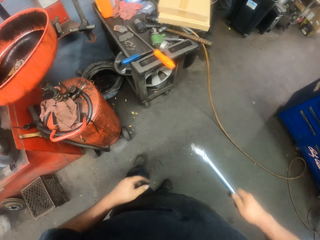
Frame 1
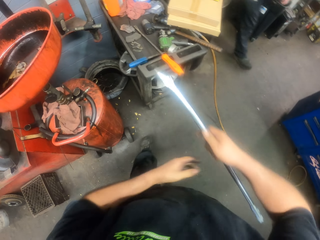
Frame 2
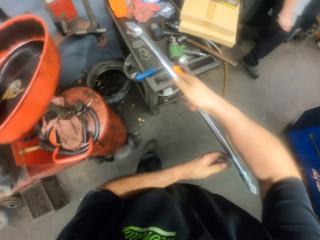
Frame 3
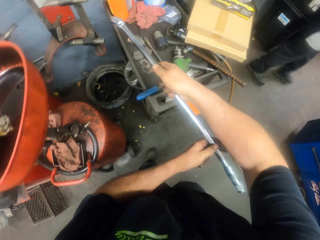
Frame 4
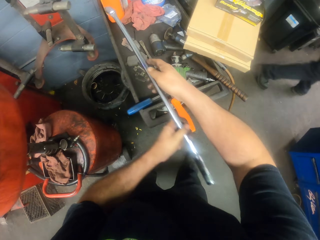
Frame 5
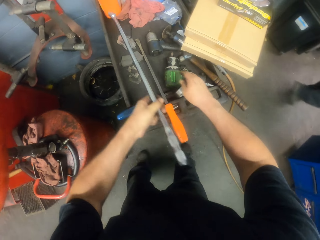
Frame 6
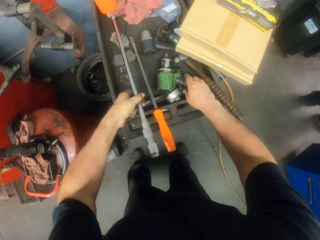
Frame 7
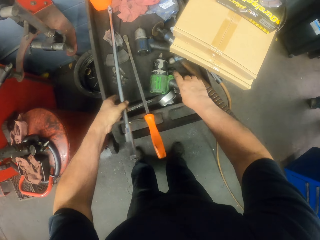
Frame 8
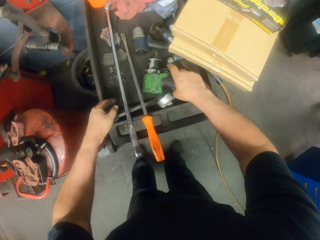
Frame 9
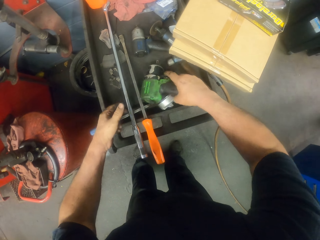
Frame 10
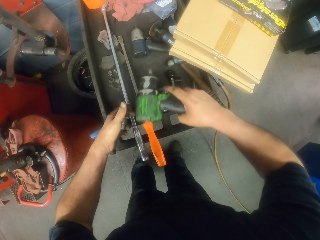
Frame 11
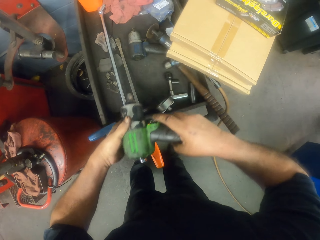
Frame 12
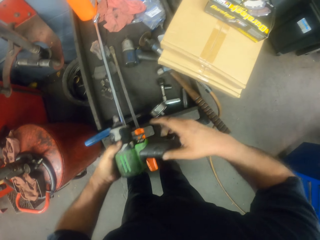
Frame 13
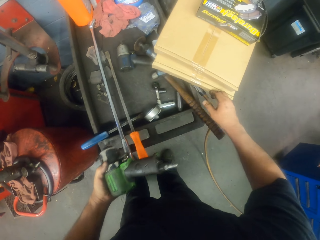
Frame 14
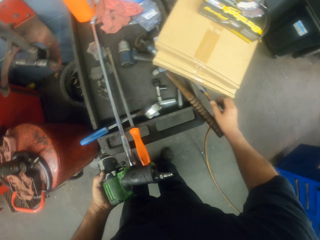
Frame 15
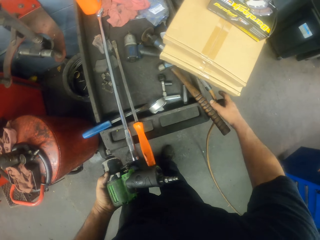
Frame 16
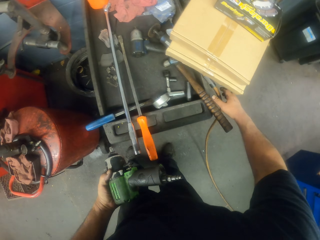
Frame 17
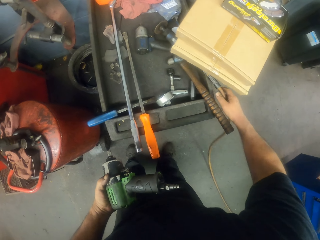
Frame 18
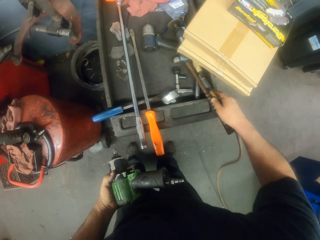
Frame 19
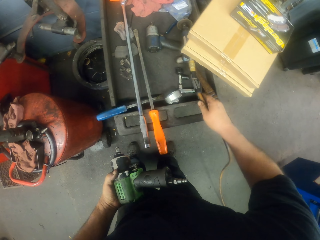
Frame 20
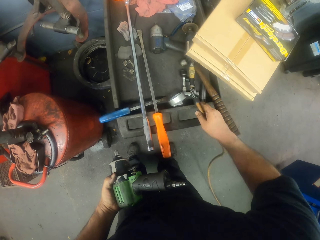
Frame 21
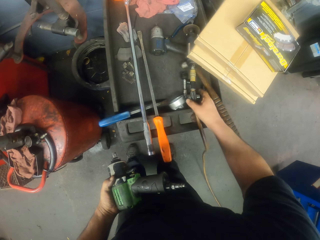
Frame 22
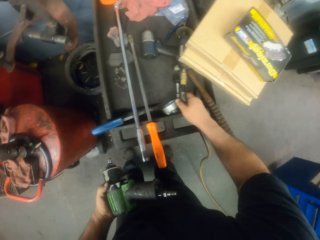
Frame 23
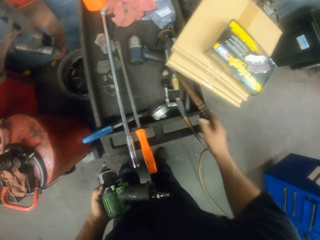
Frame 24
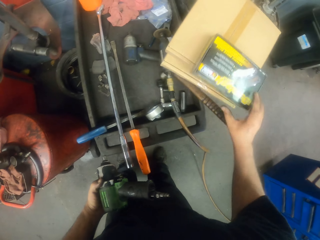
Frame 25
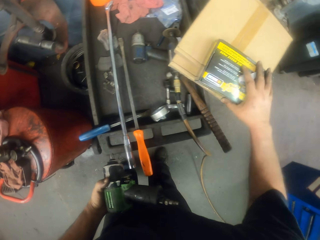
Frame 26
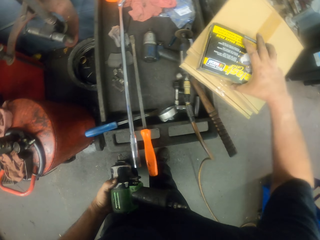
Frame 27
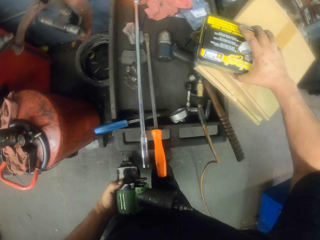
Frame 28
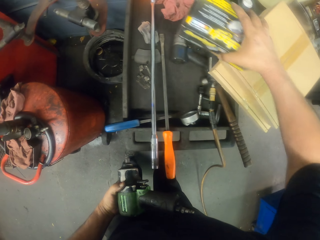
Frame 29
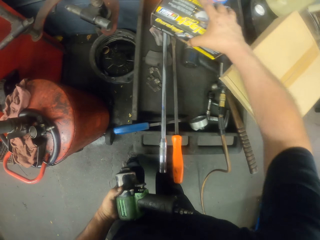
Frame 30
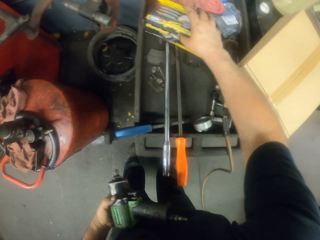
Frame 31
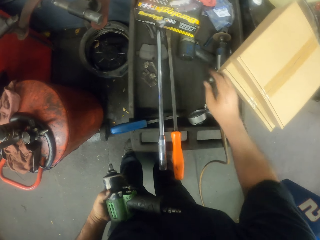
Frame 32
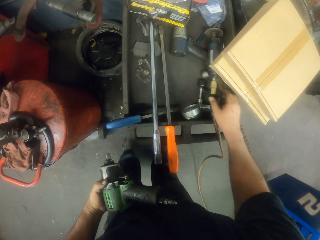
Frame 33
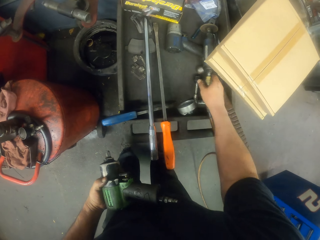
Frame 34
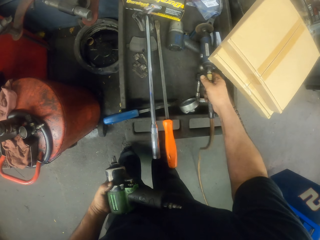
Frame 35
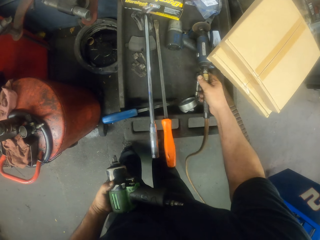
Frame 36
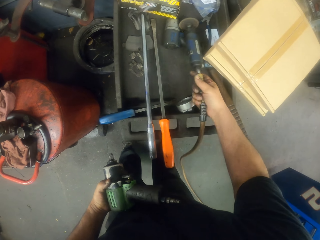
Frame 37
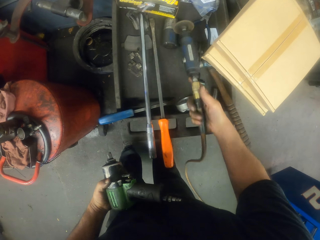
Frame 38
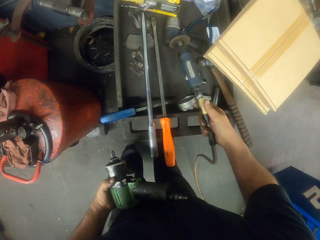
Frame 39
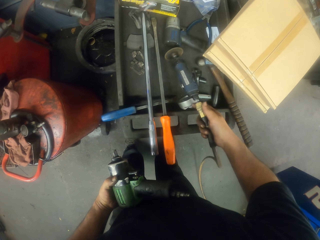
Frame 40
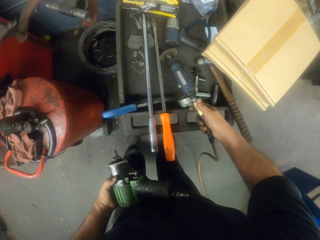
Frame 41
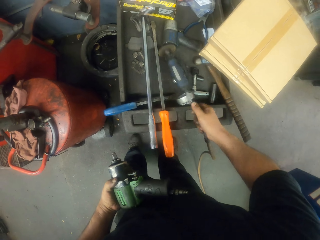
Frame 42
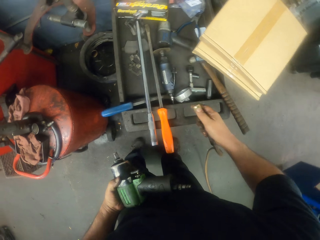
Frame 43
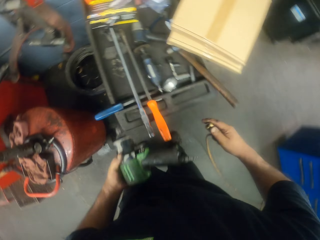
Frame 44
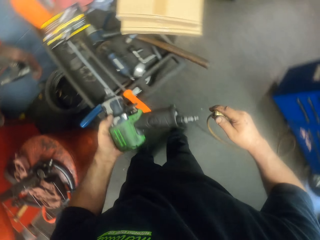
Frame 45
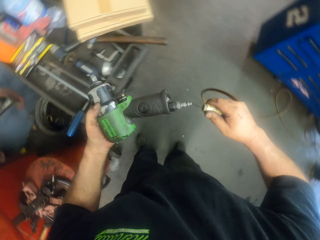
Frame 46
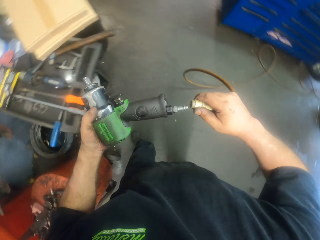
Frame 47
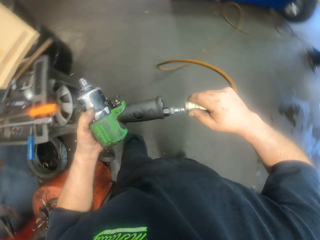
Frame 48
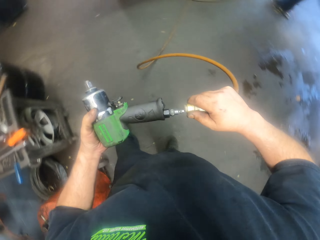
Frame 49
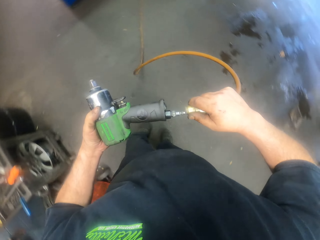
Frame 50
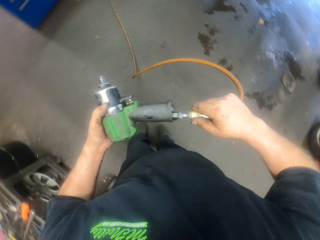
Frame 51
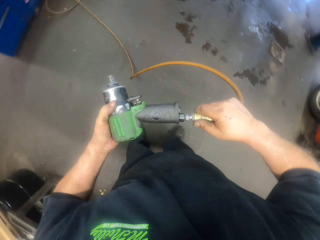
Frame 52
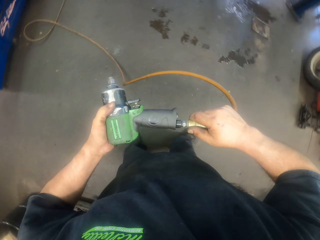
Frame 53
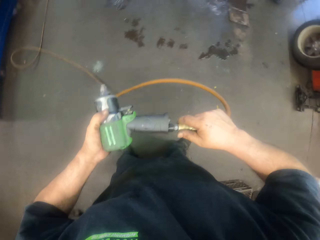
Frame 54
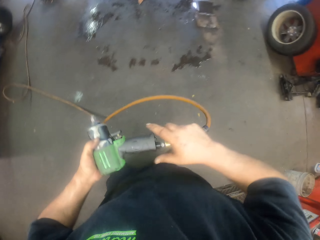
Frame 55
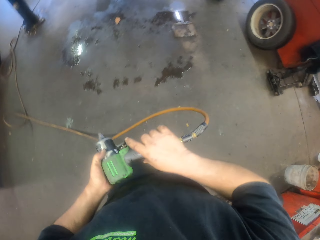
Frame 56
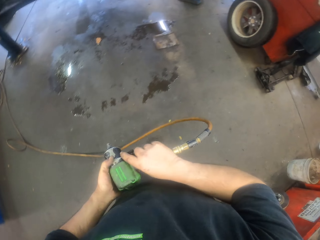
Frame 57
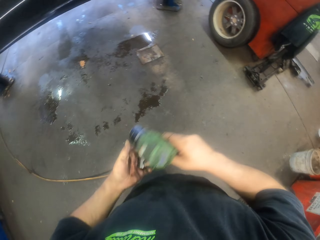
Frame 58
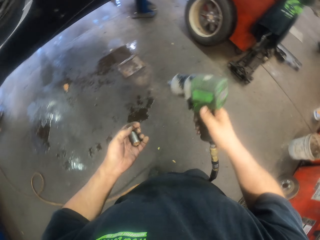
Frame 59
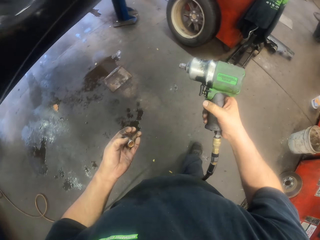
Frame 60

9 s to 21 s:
A person walks away from the table. The camera wearer puts the spanner on the table. They pick up an impact wrench. They move a wire and pick up the cable. They put a box aside. They pick up the wire. They disconnect the cable. They connect the wire to the impact wrench.

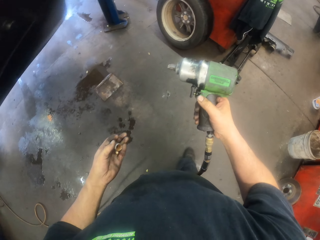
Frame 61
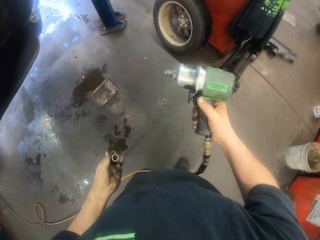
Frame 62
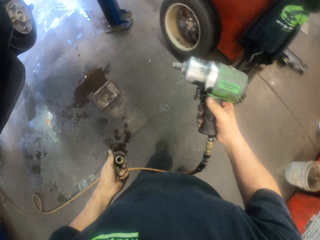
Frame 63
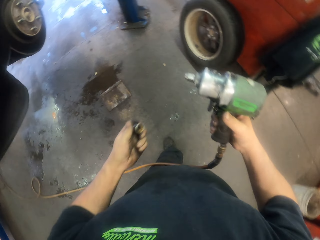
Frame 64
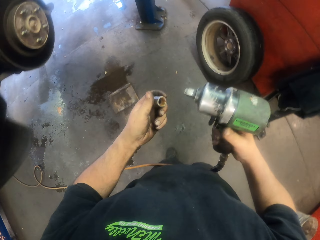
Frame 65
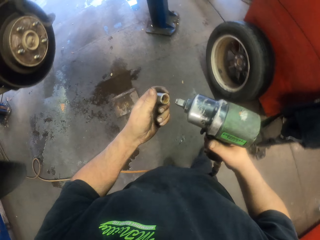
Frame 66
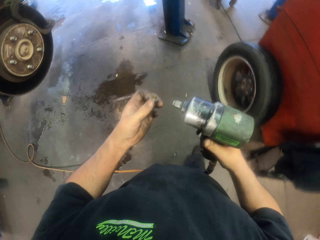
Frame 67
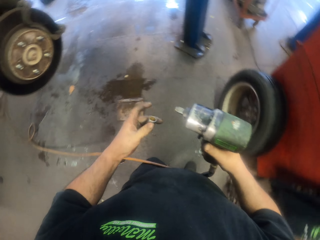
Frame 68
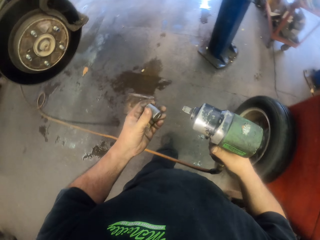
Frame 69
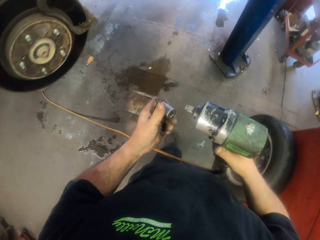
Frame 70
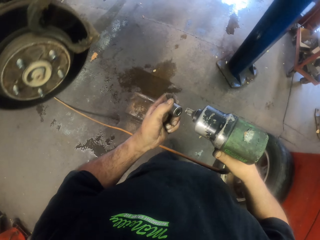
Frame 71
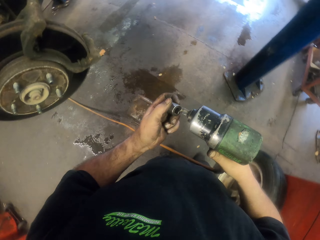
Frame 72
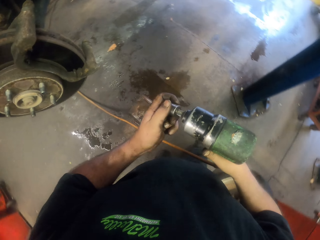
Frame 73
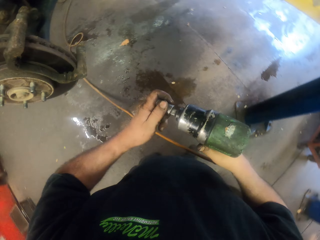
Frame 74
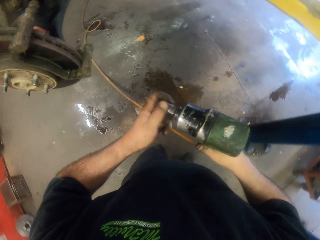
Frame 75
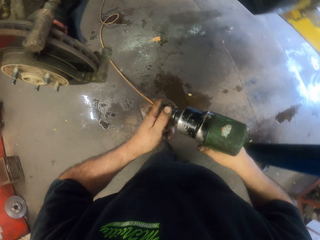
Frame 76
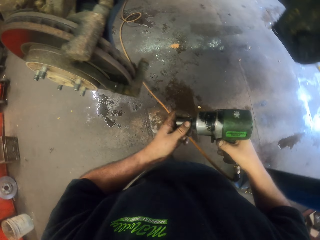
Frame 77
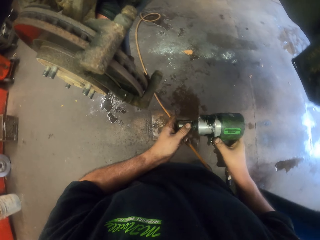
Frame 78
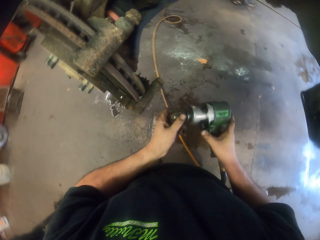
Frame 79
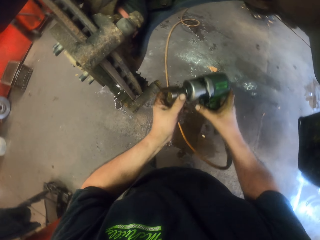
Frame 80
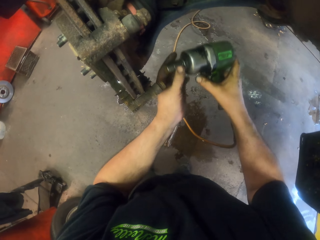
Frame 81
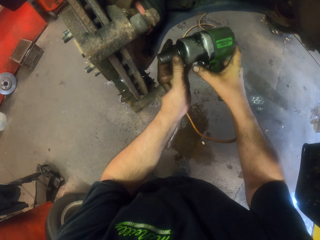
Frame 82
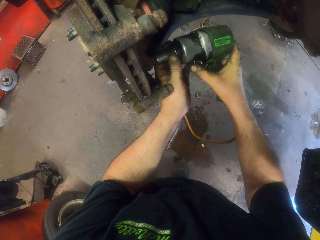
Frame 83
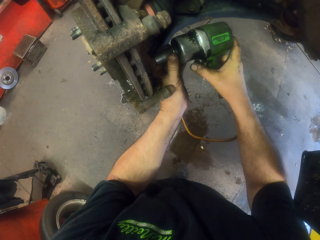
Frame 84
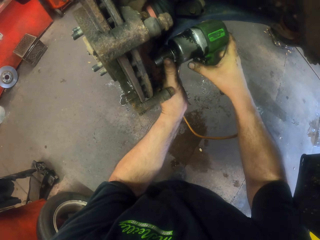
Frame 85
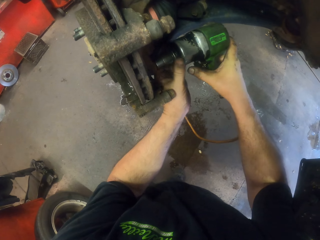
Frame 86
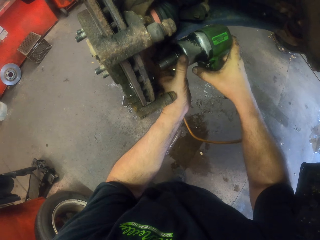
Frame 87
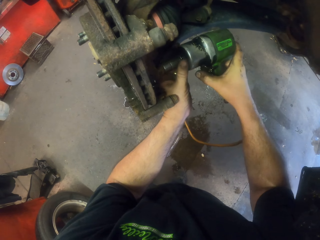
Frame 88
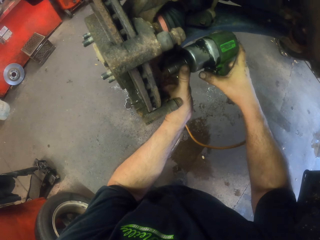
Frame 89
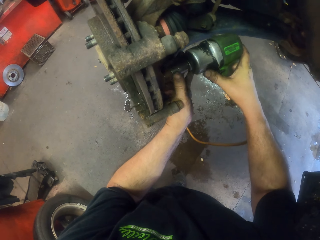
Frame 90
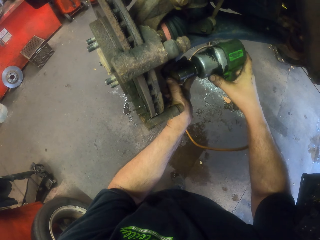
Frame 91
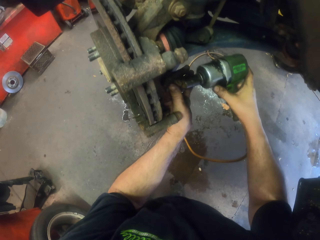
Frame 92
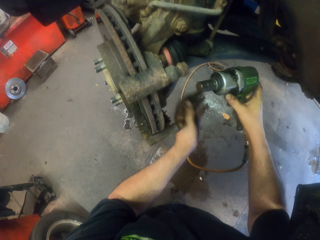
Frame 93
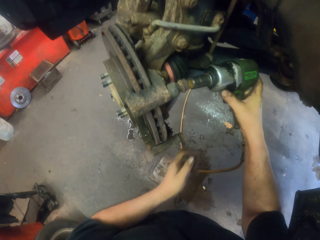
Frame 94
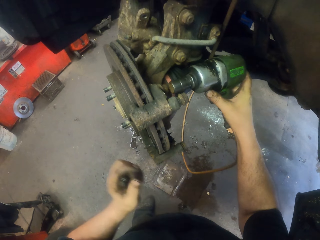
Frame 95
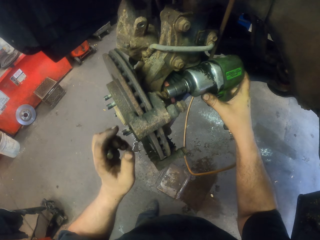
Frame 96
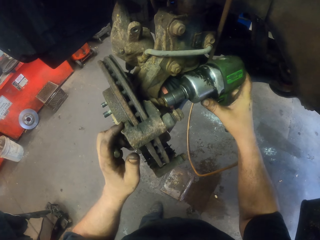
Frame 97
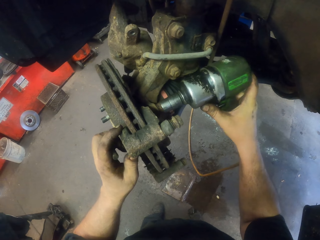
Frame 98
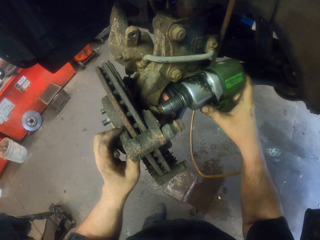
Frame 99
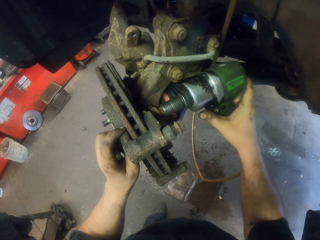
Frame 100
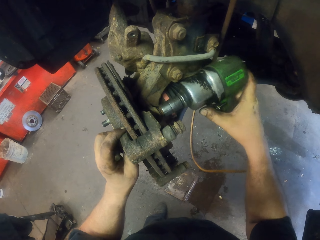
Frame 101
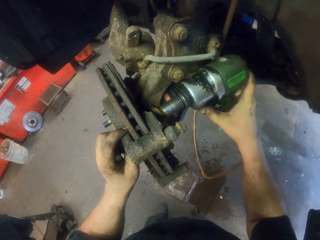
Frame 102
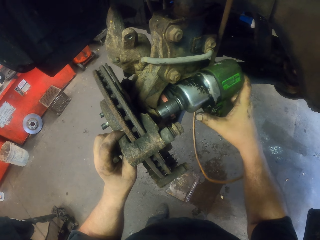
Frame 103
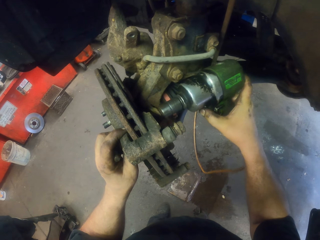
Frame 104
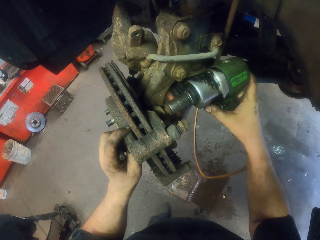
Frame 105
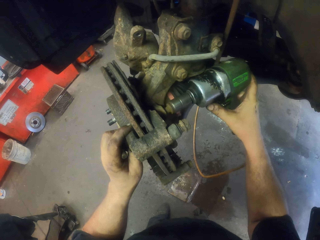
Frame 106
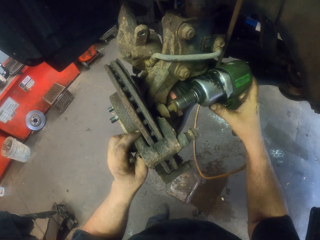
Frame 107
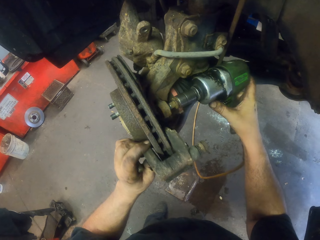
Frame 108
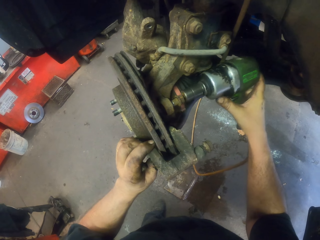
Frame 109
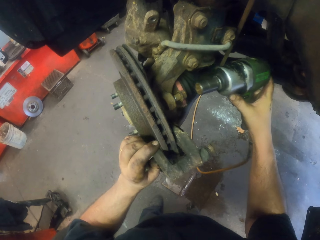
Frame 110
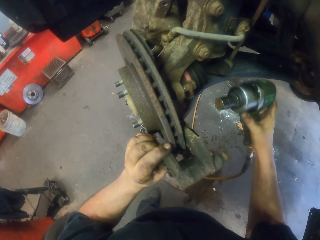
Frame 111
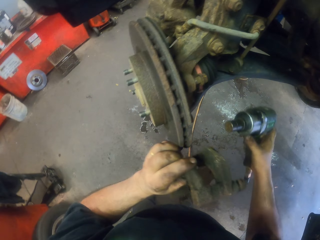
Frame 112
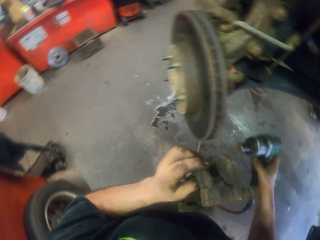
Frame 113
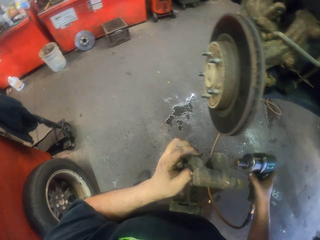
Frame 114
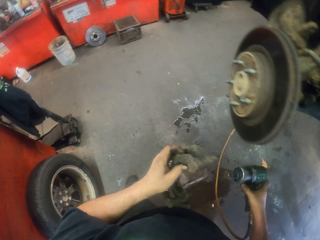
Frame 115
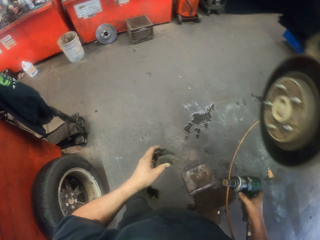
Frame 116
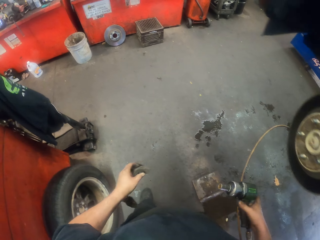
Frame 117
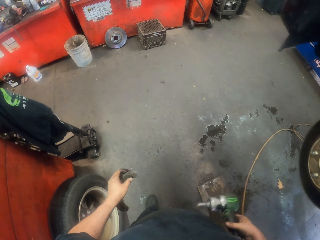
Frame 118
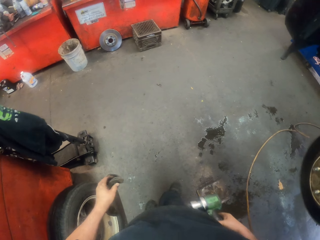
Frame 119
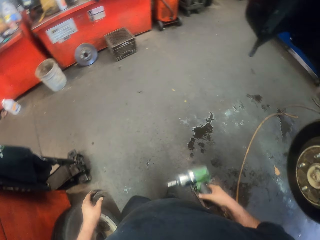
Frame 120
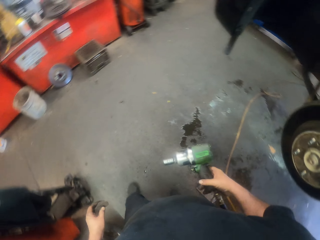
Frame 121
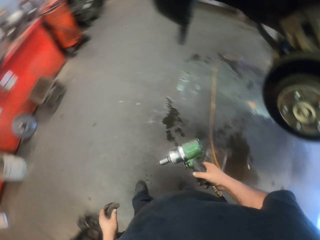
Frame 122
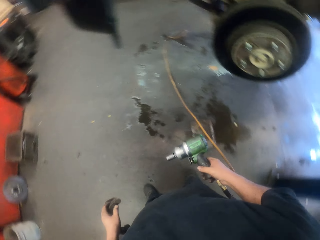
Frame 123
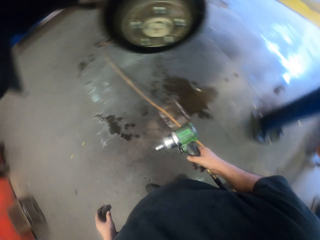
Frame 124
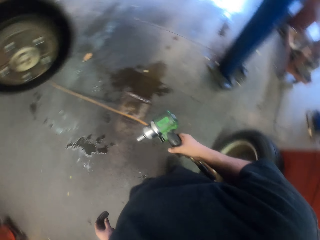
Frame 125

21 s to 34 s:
The camera wearer turns the nut on the hand. They walk. They connect the nut to the impact wrench or power nut driver. They remove the nut from the wheel hub. They remove the nut from the power nut driver. They put the hand on the wheel hub. They remove the nut from the wheel hub. They walk.
